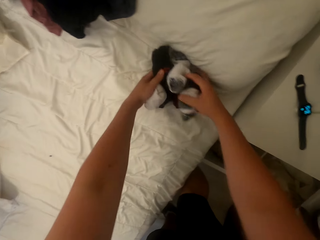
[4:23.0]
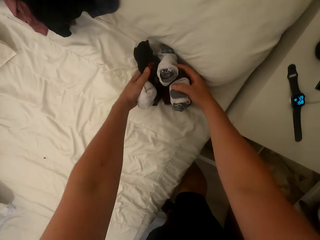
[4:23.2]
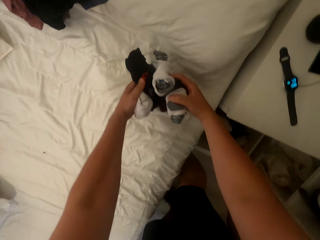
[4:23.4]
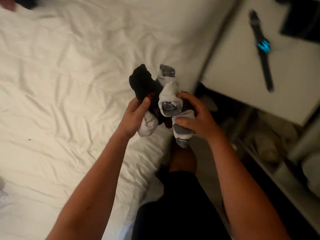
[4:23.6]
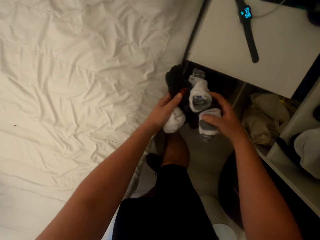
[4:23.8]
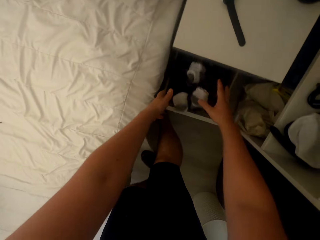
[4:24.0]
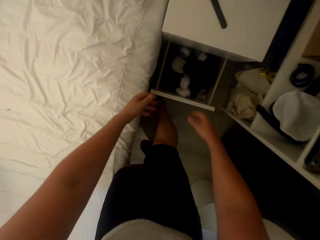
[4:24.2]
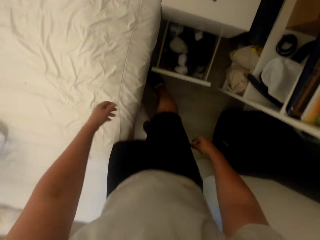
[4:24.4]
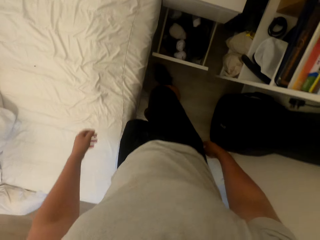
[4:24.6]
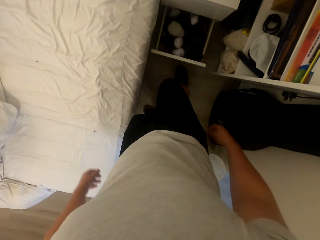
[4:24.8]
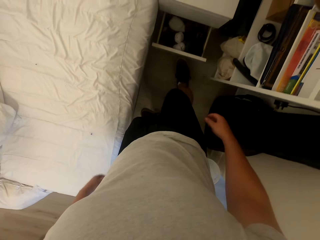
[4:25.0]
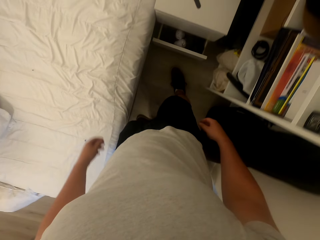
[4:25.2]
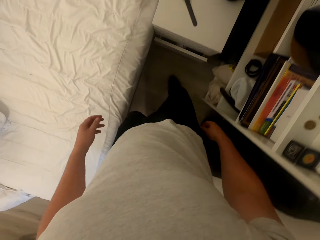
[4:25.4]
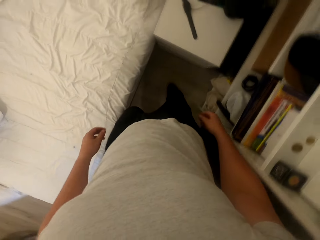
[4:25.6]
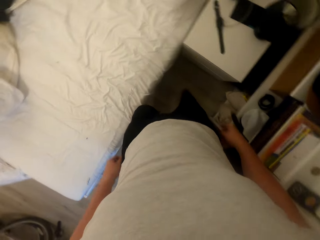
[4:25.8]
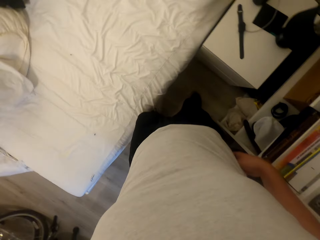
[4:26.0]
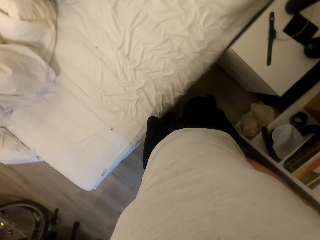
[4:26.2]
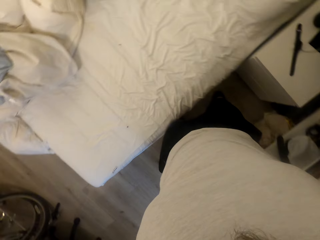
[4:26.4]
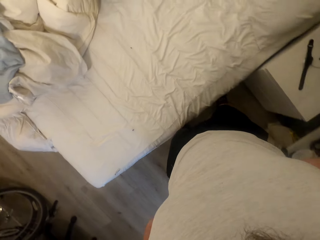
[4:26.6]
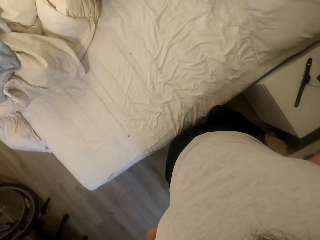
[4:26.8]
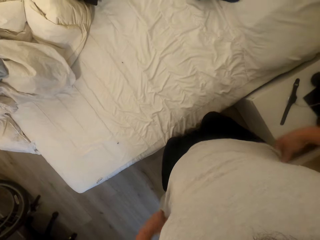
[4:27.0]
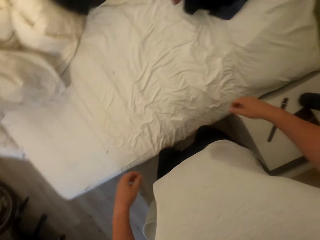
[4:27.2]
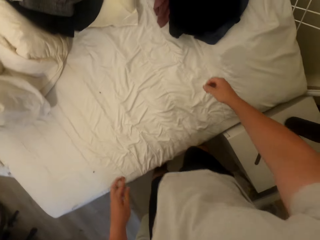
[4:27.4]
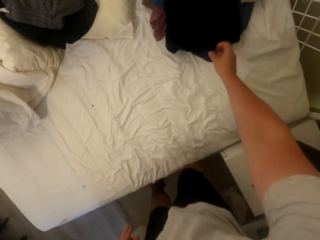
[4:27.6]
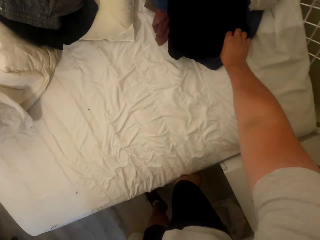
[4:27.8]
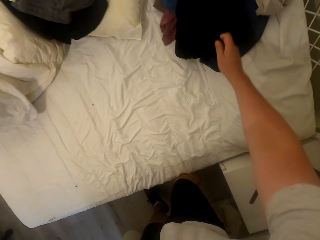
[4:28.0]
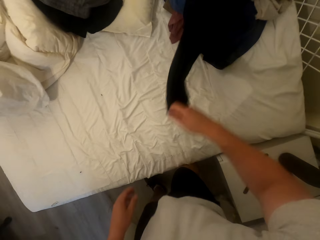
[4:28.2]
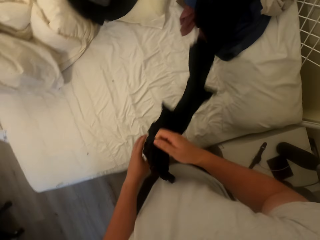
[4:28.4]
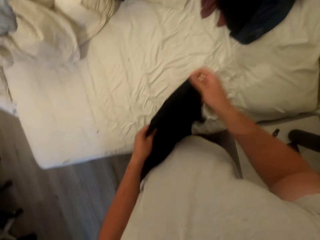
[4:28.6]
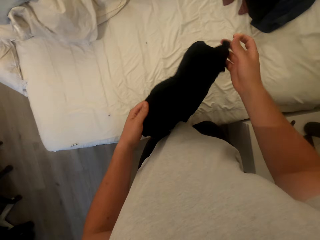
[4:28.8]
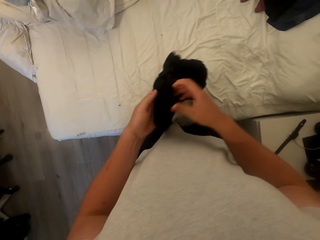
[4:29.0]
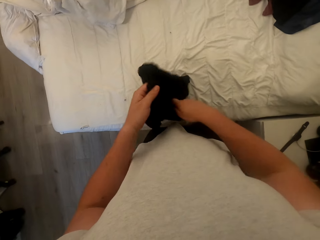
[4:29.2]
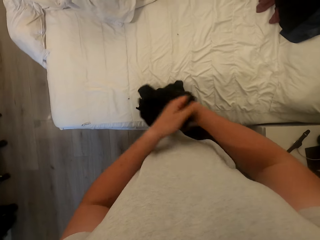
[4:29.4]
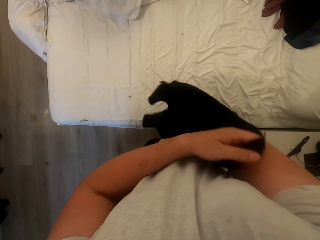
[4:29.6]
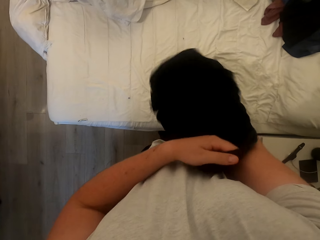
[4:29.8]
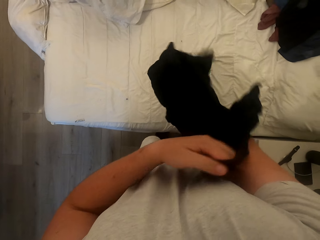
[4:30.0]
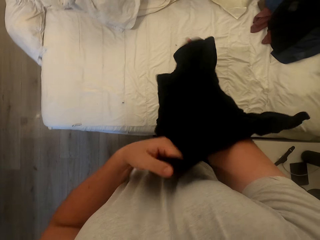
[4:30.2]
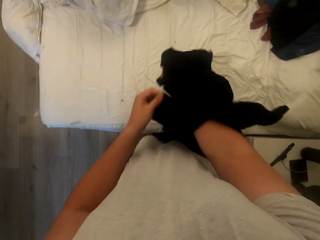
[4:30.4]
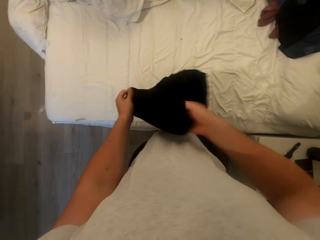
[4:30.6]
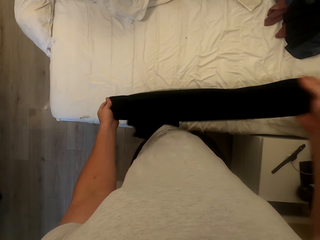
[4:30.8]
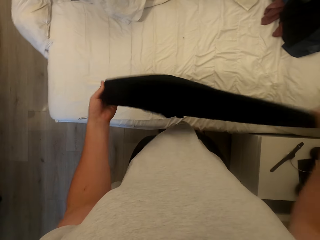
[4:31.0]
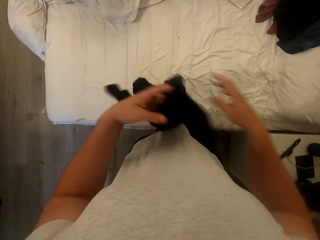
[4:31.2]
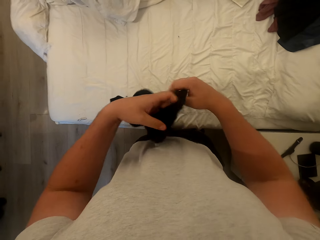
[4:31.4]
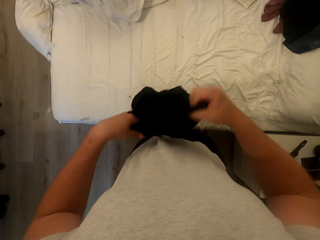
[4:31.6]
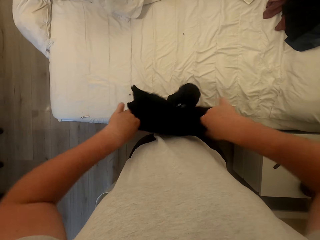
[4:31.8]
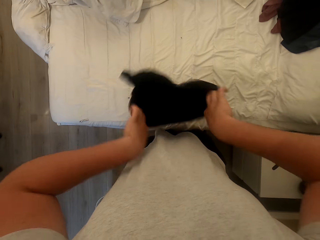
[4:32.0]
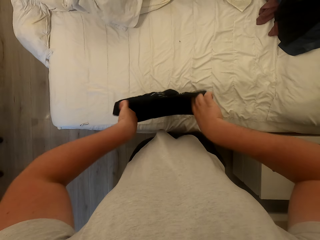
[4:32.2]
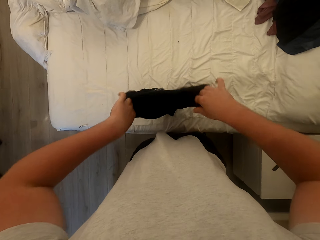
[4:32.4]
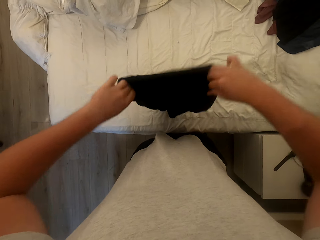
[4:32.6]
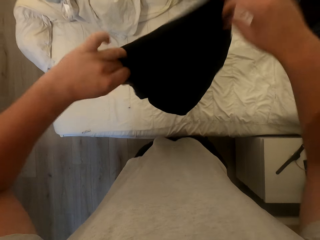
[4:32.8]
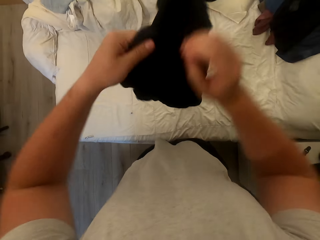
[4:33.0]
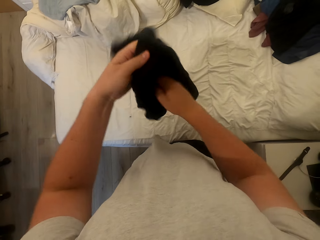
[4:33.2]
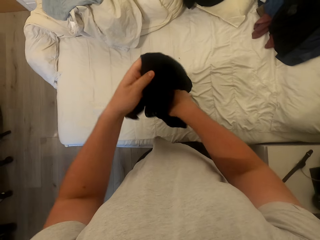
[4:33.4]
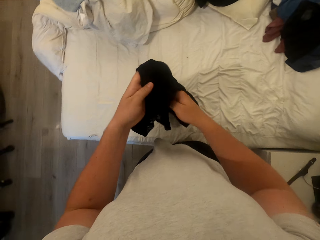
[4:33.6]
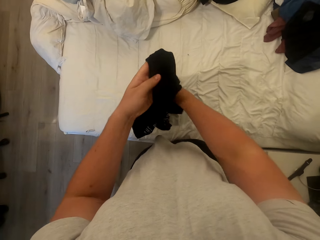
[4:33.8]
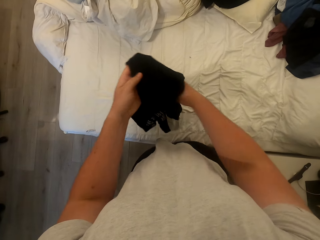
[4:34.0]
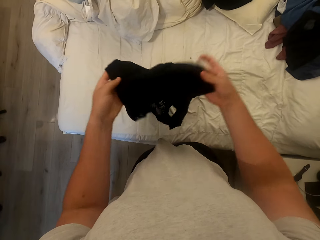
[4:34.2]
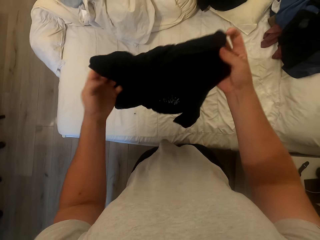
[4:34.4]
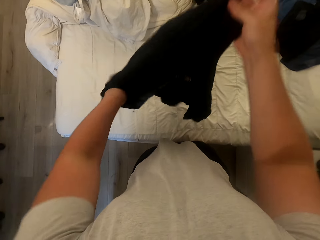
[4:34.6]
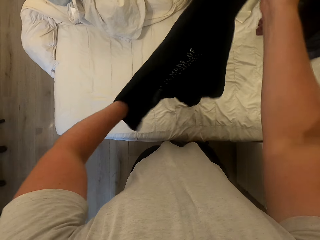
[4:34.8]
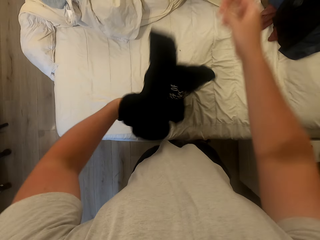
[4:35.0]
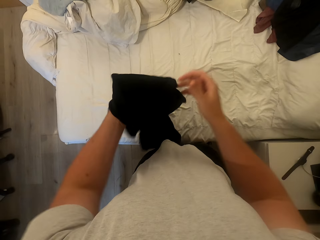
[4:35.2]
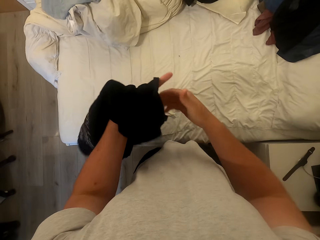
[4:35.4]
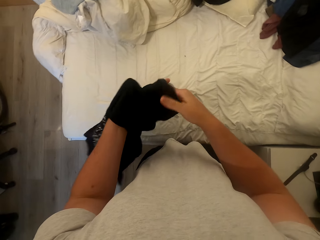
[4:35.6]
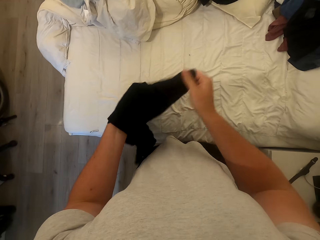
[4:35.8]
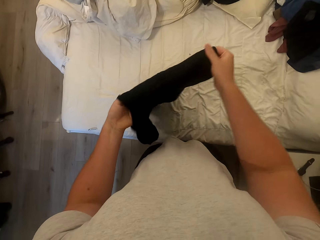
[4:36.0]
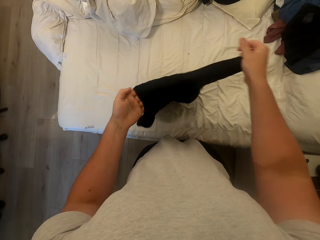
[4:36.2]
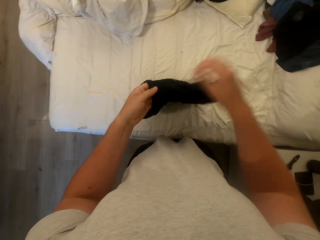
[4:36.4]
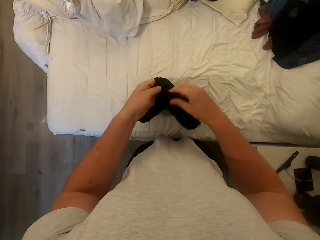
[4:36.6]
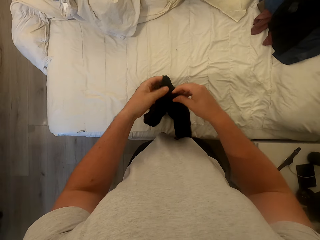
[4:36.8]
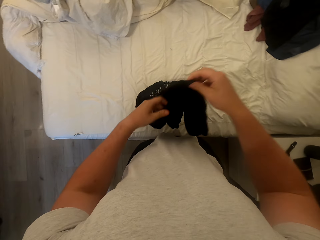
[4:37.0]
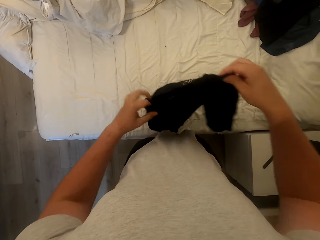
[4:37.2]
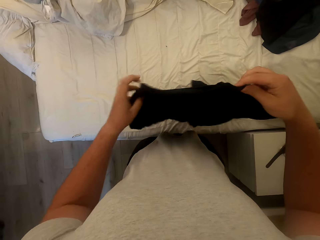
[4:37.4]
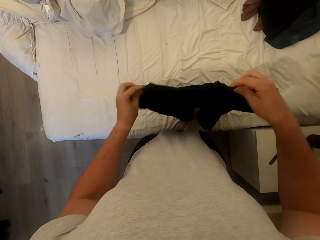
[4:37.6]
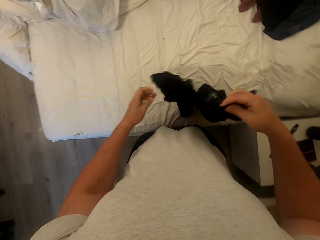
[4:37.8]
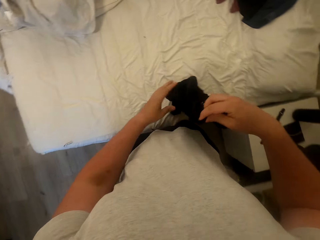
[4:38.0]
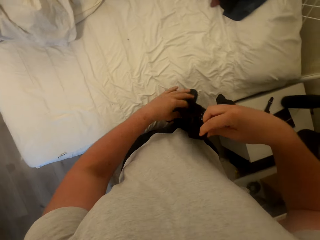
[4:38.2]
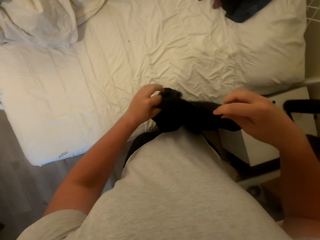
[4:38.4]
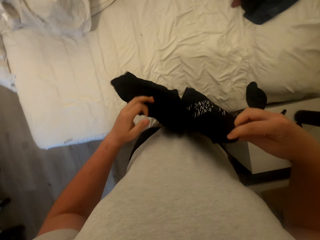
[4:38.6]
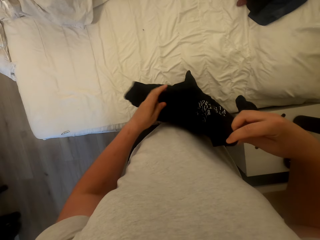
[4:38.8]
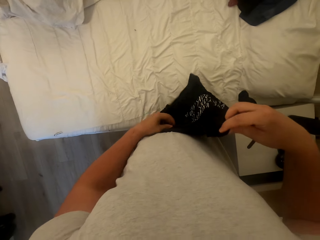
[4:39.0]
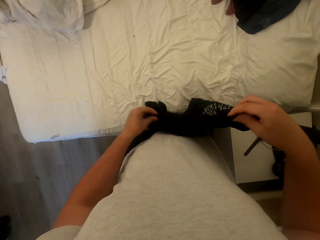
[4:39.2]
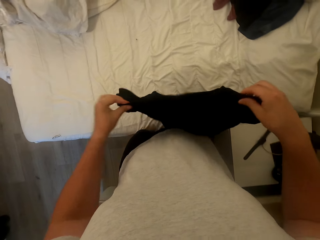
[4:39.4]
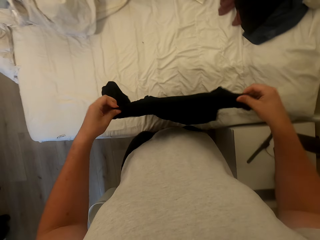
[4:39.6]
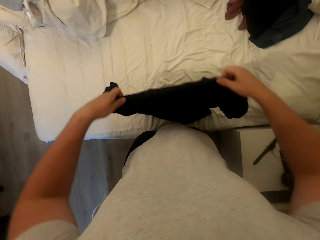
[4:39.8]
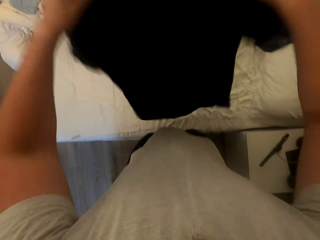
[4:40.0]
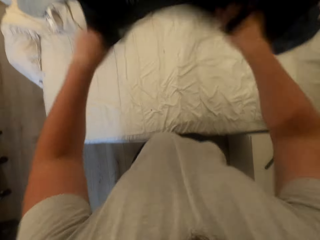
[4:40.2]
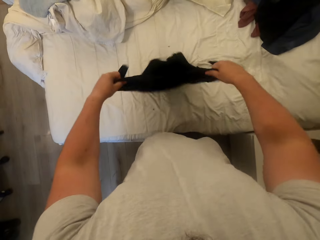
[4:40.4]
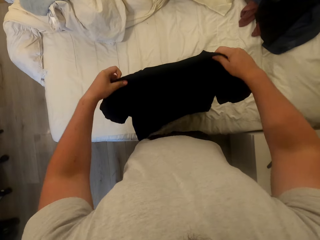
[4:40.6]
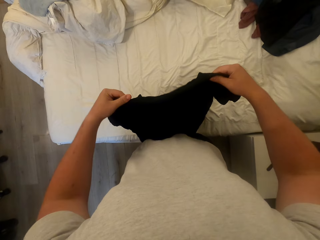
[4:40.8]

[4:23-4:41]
The camera wearer drops the stockings in the drawer. They close the drawer. They adjust the T-shirt. They pick the T-shirt from the bed. They turn the T-shirt inside out. They spread the T-shirt. They dust the T-shirt.

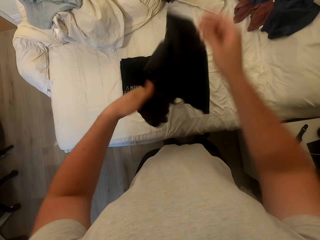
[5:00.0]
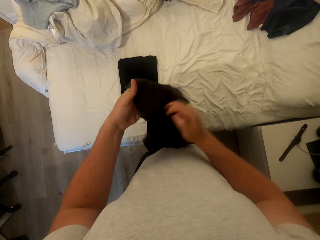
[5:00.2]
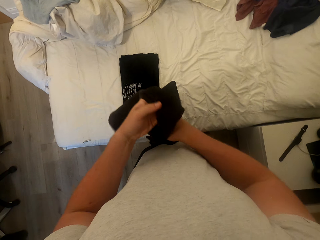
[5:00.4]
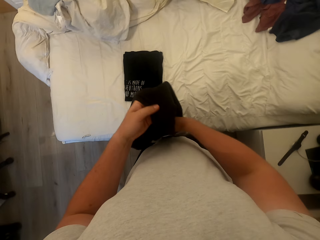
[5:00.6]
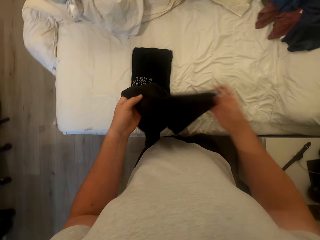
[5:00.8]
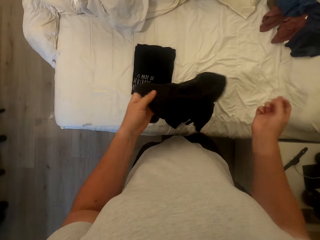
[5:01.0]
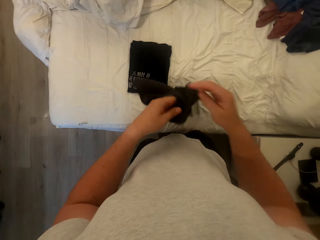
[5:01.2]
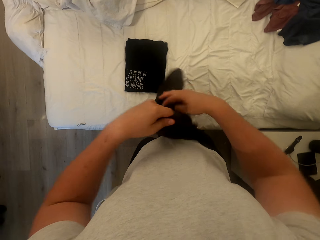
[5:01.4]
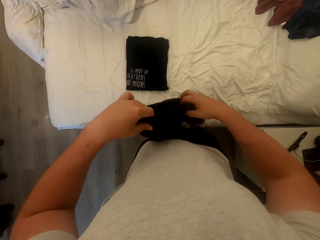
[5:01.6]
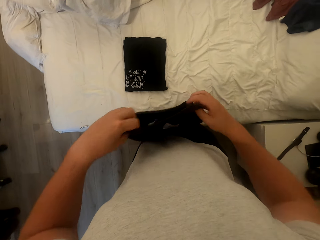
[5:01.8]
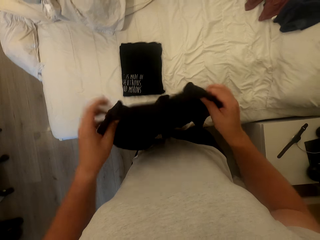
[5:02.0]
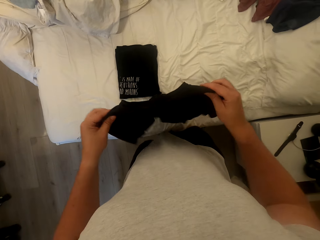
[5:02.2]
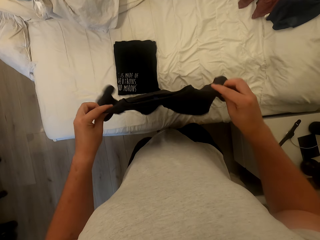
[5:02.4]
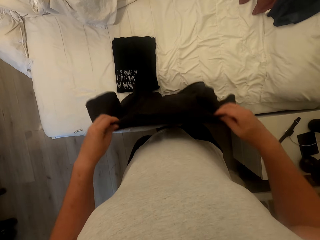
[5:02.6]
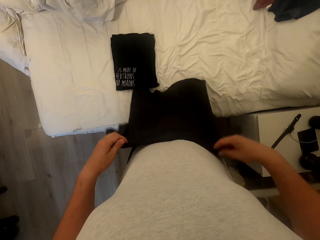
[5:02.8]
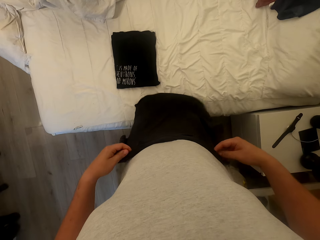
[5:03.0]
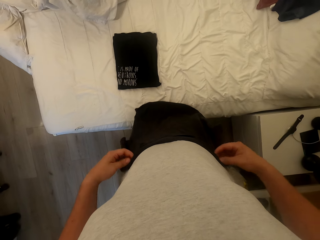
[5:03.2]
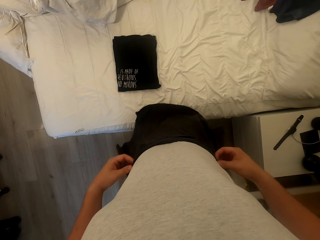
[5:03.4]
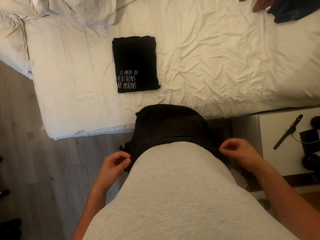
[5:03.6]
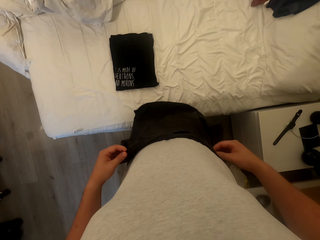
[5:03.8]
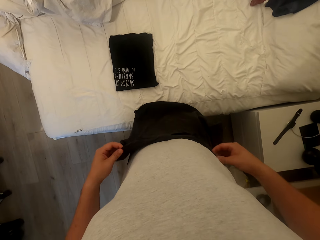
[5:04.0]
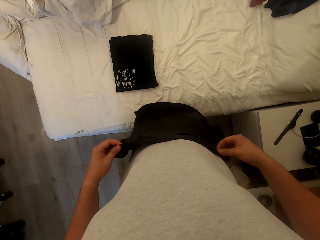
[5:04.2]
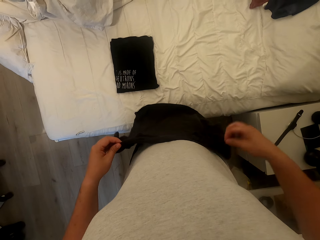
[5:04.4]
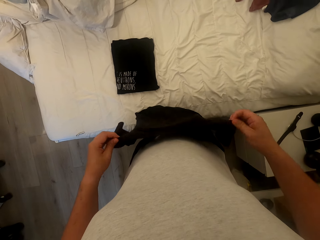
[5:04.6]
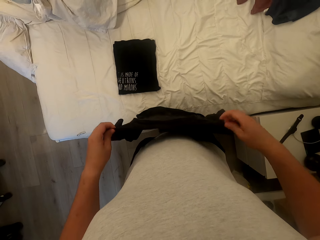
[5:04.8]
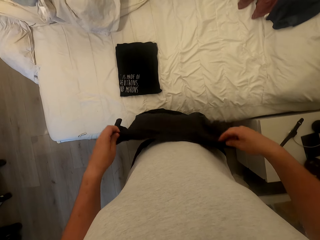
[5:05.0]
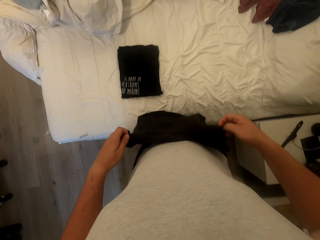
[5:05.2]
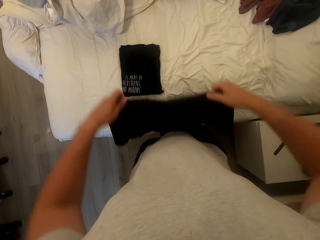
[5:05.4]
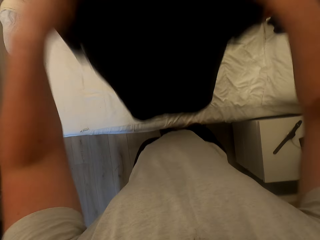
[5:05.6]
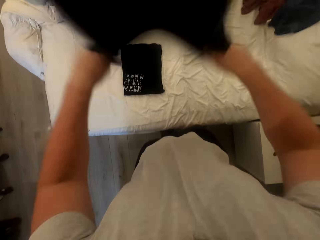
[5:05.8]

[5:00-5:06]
The camera wearer spreads the T-shirt.
